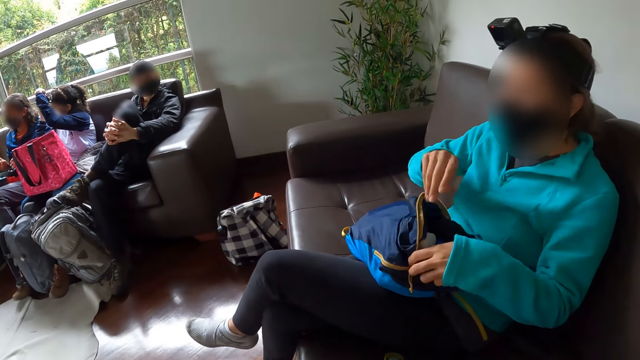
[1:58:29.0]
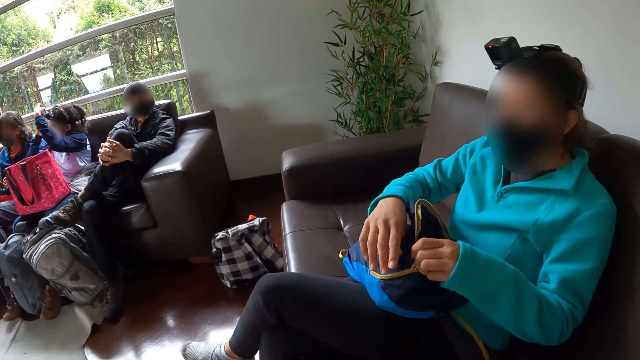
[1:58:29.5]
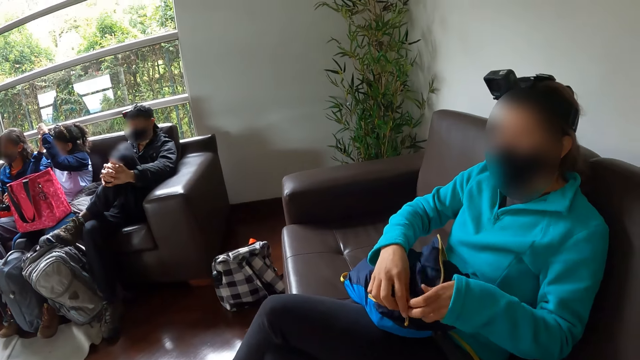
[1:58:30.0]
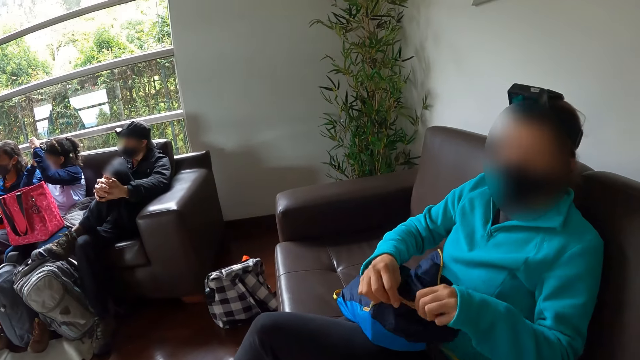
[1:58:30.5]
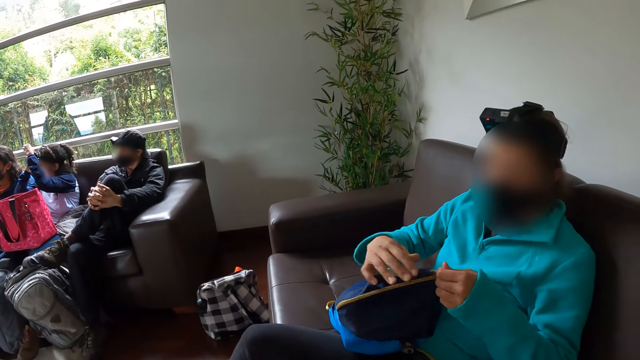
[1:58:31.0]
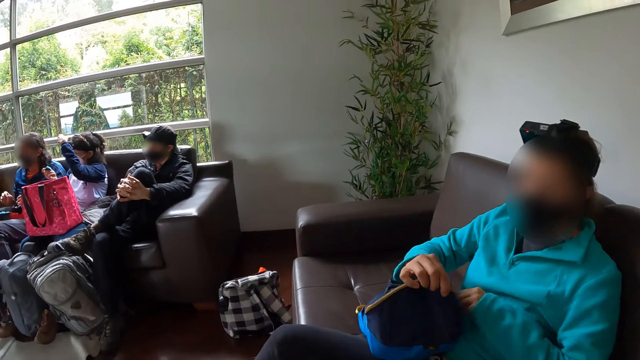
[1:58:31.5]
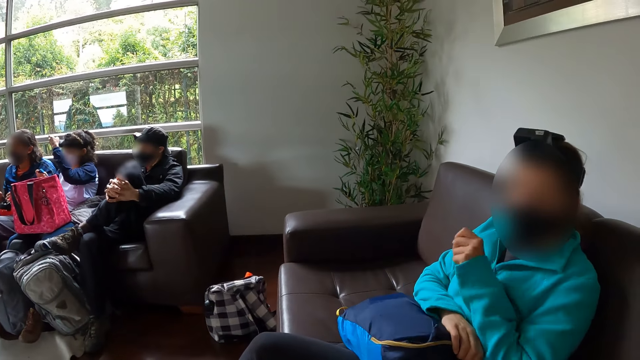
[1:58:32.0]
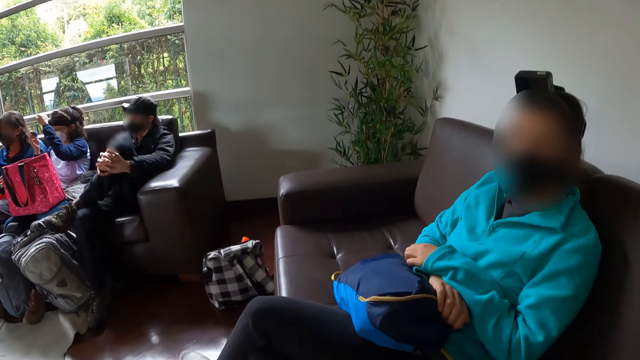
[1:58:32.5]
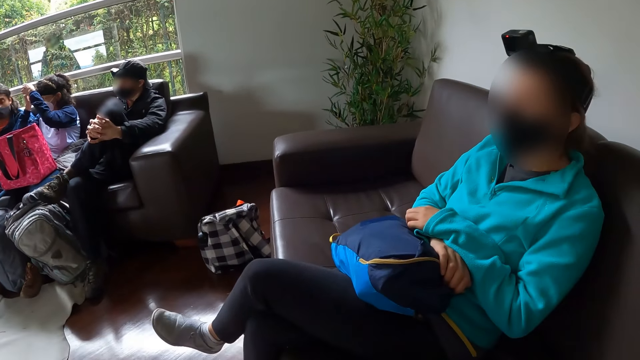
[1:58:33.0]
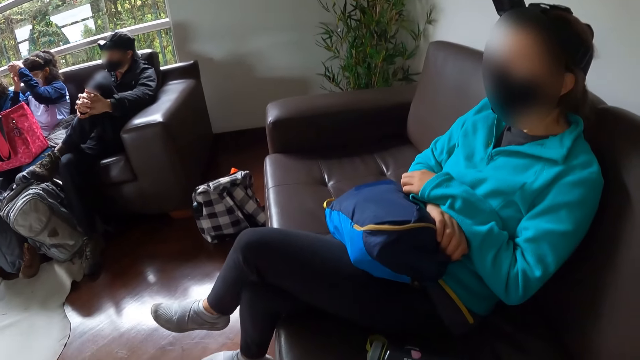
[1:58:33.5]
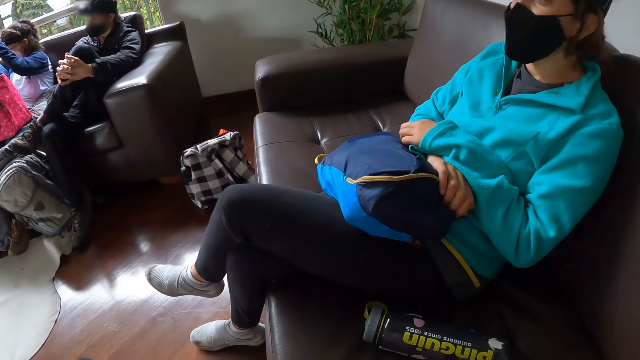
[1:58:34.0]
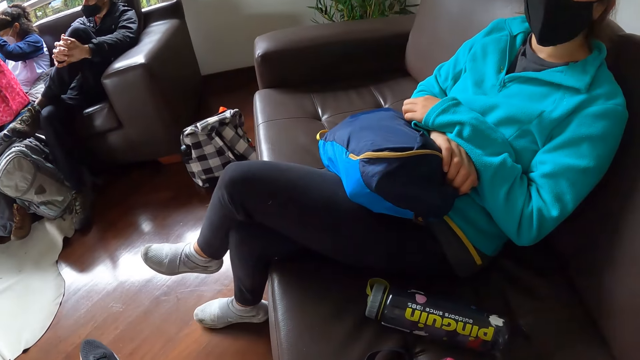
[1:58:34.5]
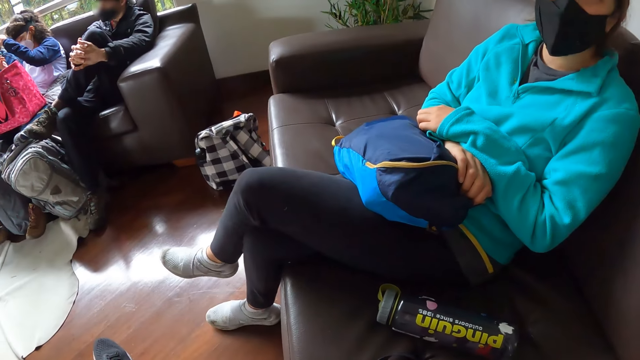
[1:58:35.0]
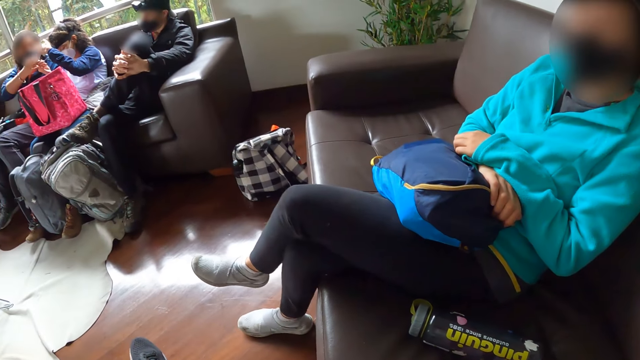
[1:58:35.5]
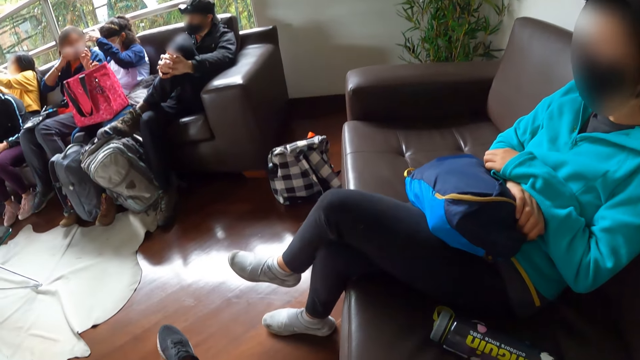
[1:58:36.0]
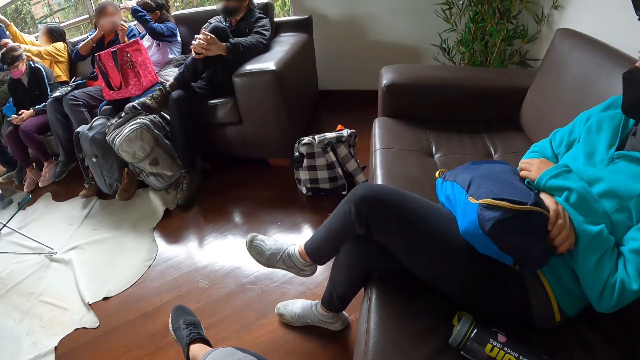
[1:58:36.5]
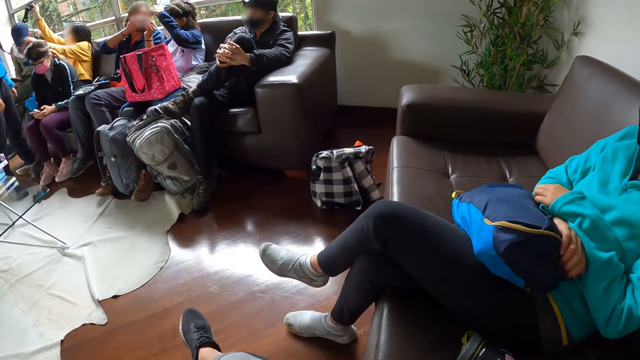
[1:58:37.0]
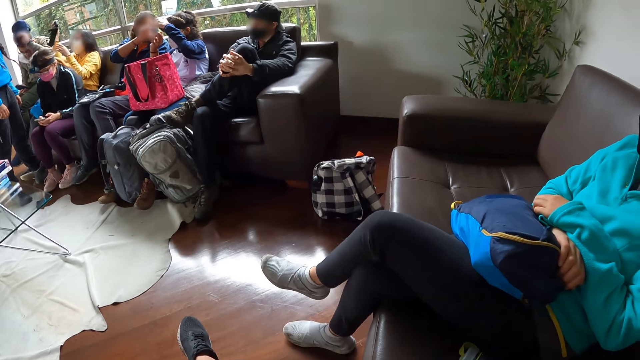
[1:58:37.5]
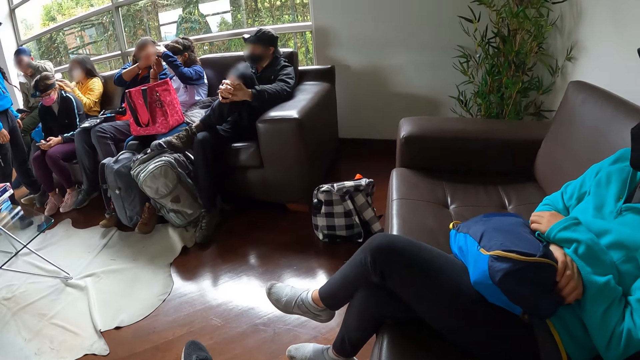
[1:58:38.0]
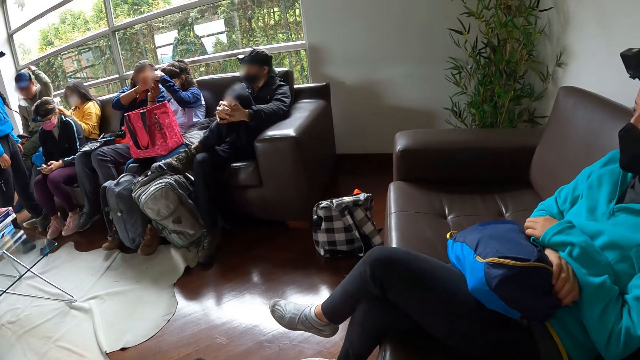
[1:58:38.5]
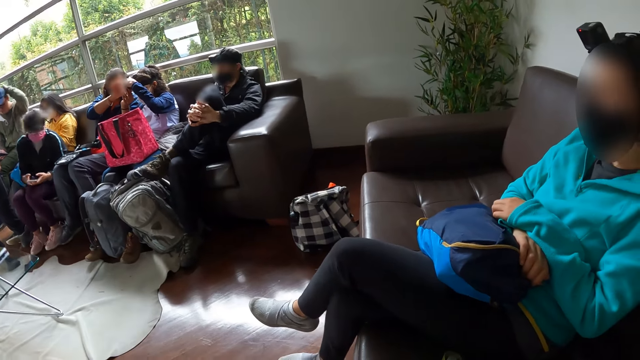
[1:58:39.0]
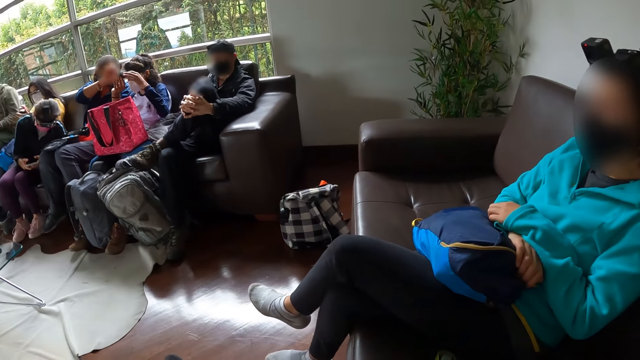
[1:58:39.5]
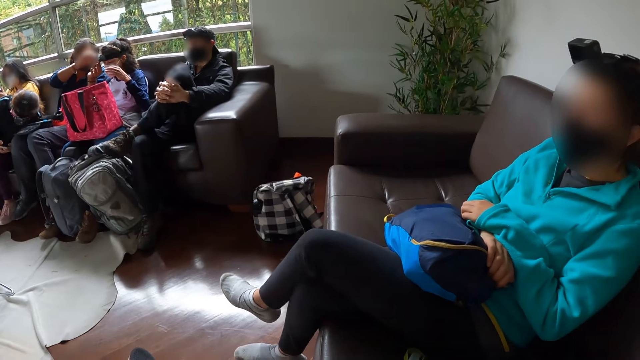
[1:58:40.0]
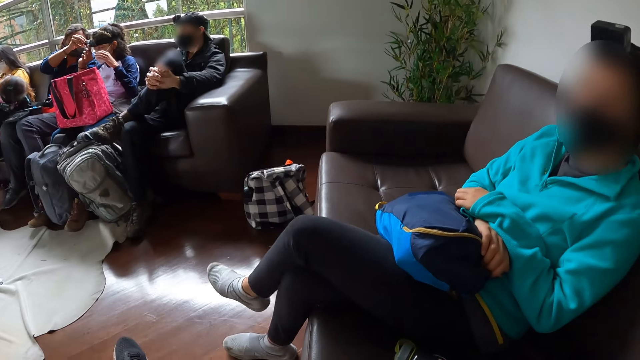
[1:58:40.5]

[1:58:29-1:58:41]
A woman holds a zip. The woman zips the bag on her lap with both hands. The woman holds the bag. The woman places both hands on the bag on her lap. Another woman takes a headset from a man's head with both hands. The man adjusts a face cap on his head with his right hand.

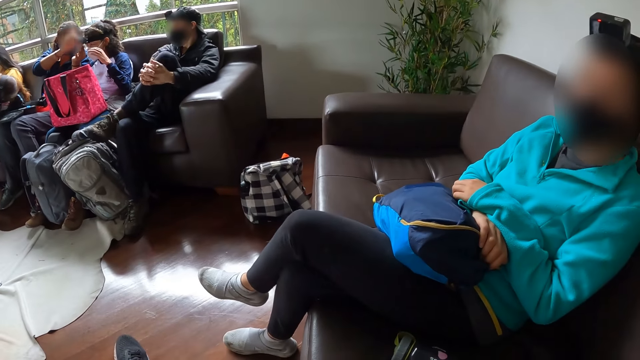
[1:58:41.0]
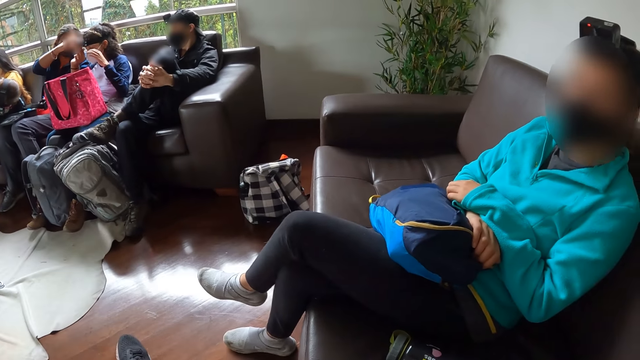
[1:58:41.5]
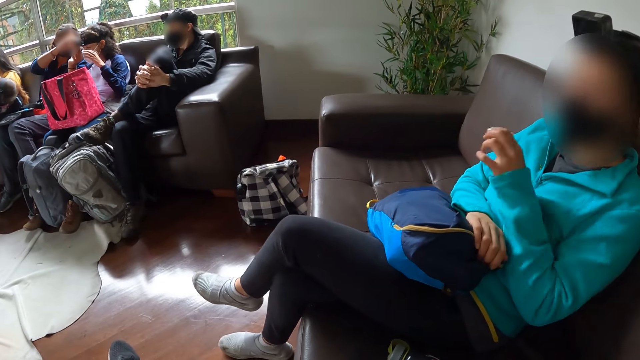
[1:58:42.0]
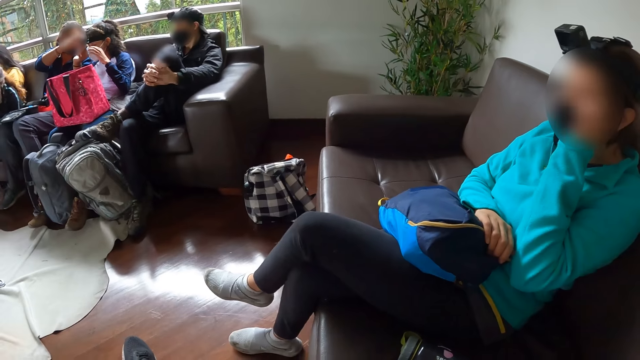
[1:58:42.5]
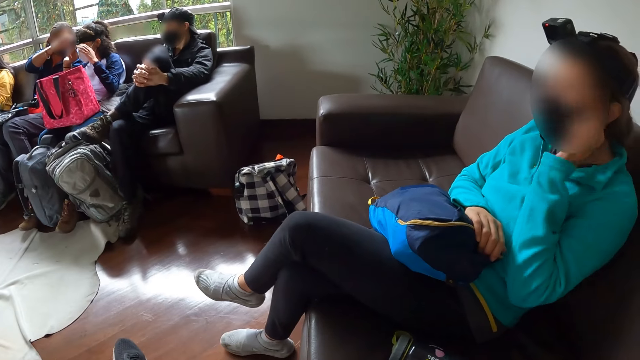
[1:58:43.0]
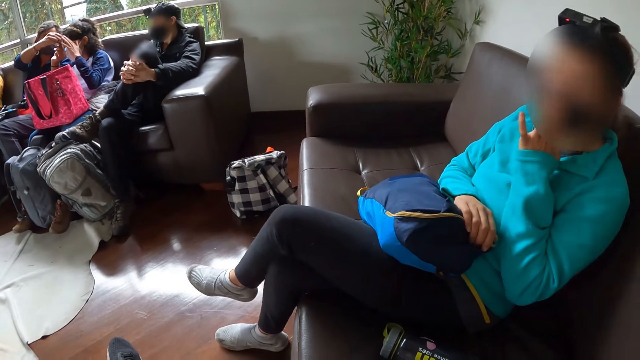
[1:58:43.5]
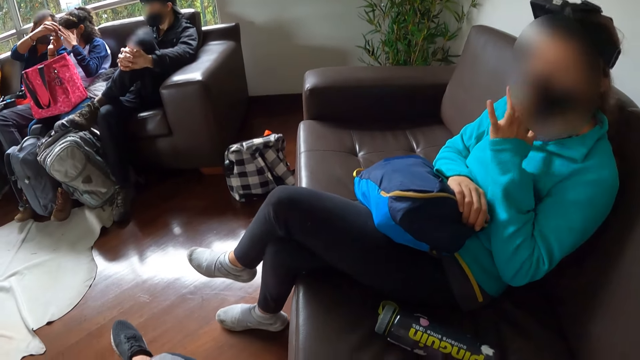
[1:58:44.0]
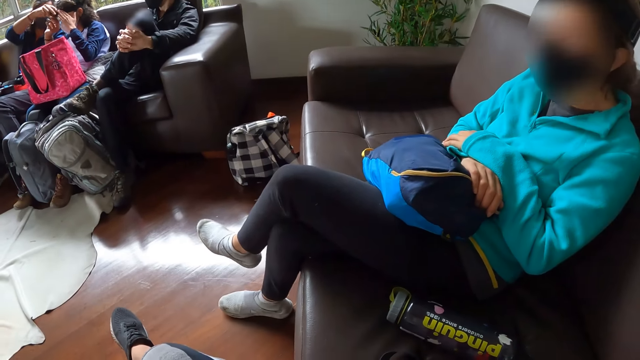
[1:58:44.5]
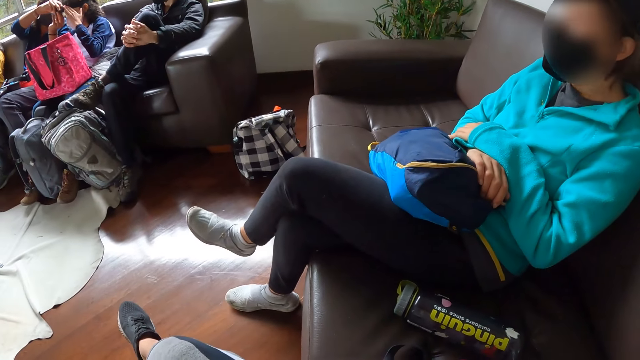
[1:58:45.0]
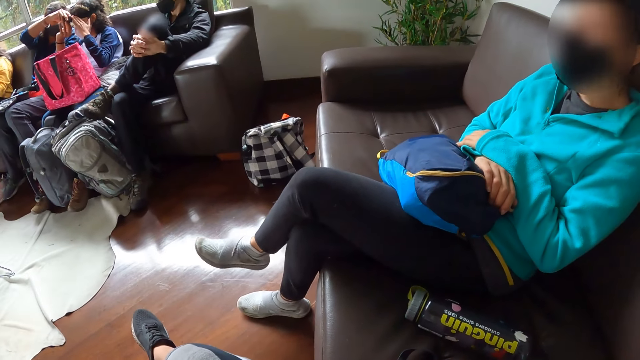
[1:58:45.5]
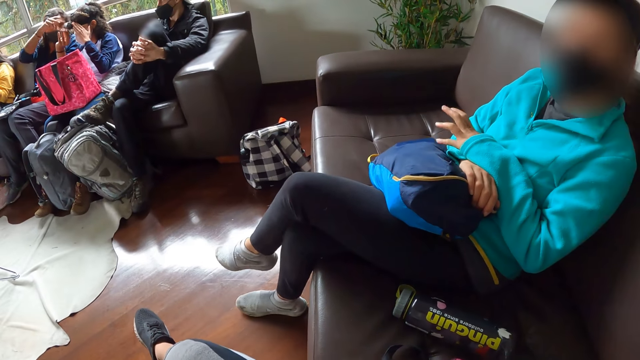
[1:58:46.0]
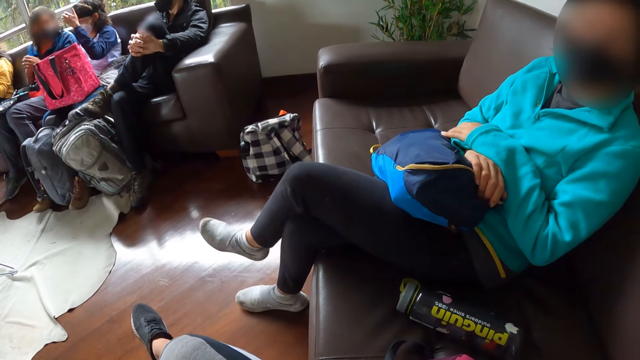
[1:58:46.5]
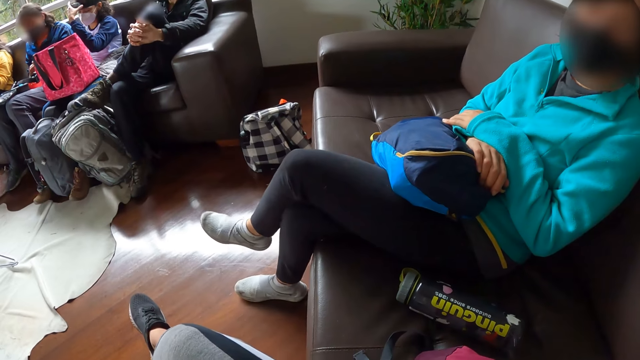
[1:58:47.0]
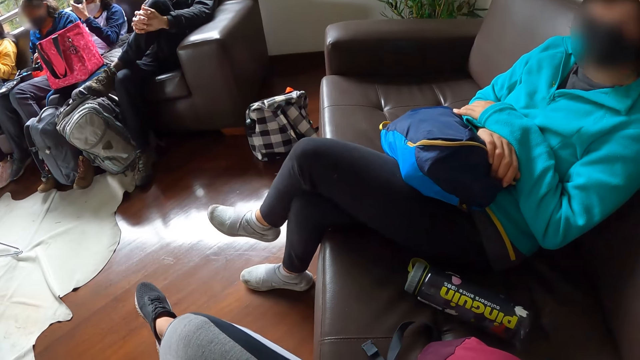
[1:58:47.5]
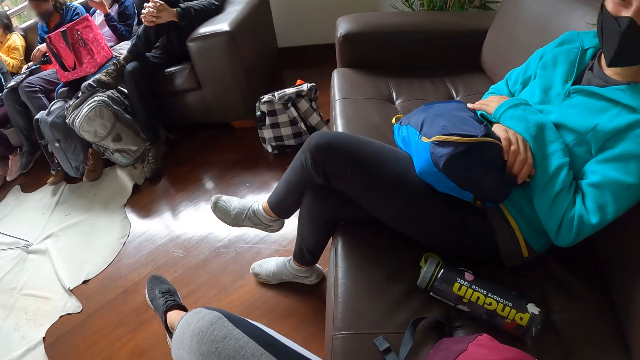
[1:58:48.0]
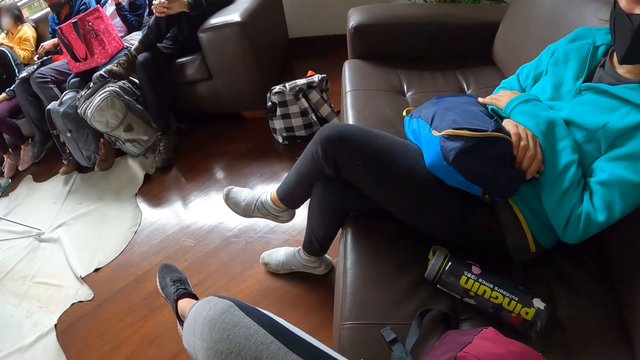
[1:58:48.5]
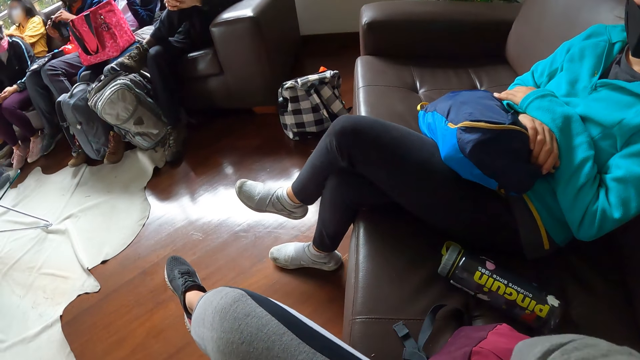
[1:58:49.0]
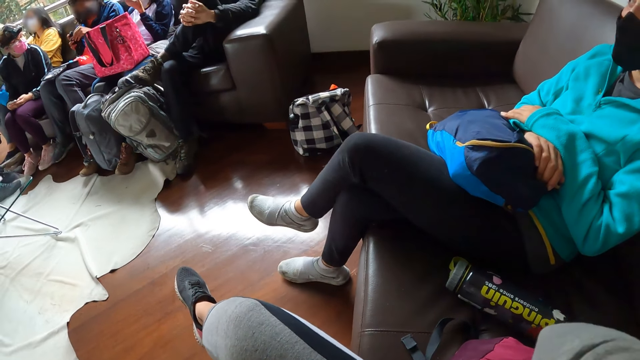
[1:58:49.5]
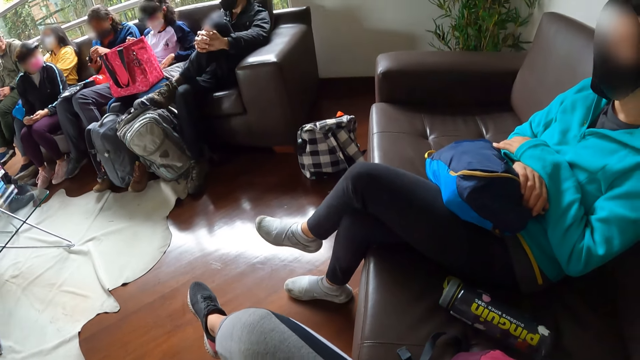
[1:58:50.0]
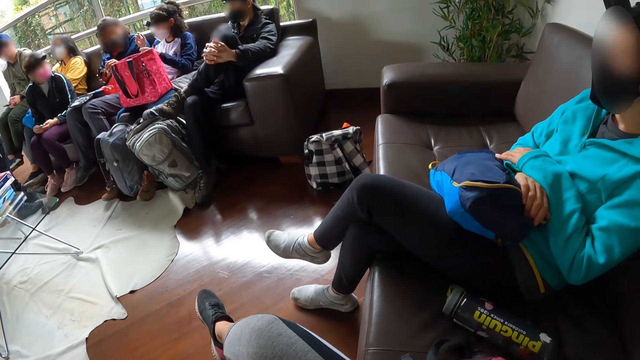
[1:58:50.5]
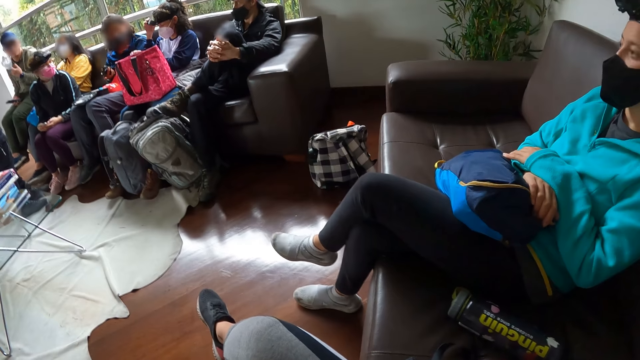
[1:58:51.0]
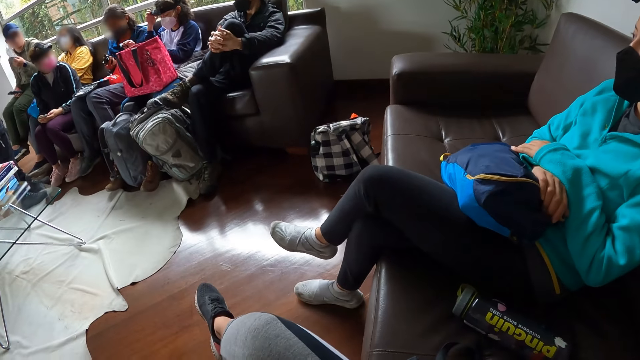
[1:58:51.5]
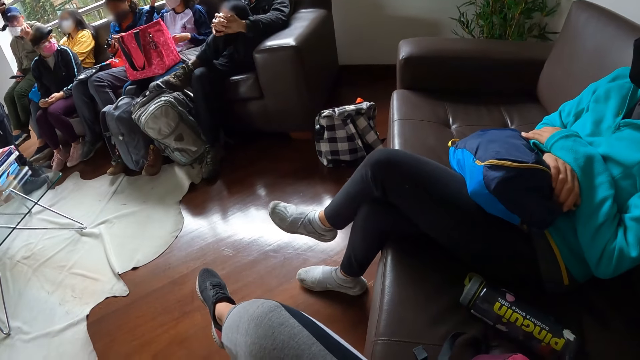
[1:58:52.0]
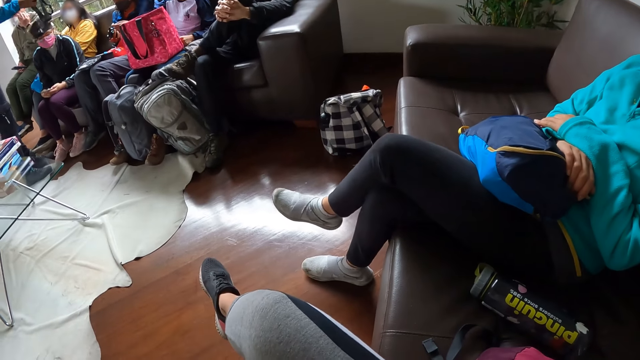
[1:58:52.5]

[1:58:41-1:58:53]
A woman touches her face with her left hand. The woman adjusts the mask. The woman places her left hand on the bag on her lap. The camera wearer fixes the camera.
